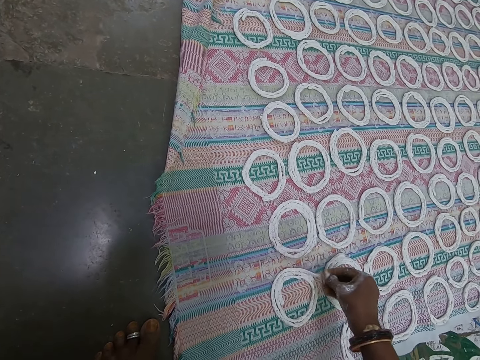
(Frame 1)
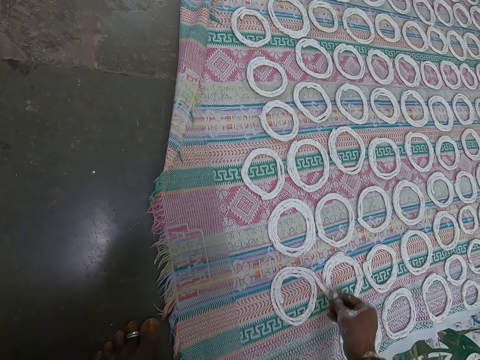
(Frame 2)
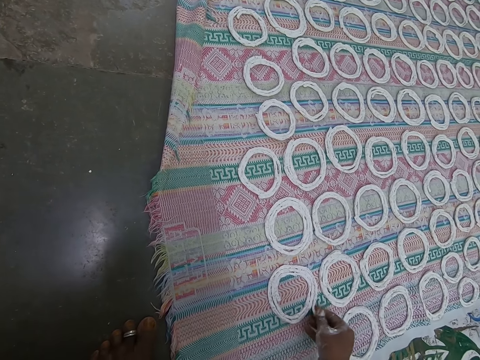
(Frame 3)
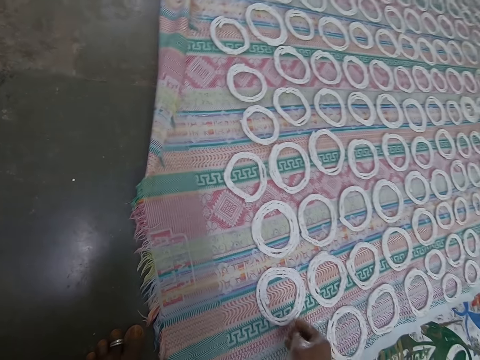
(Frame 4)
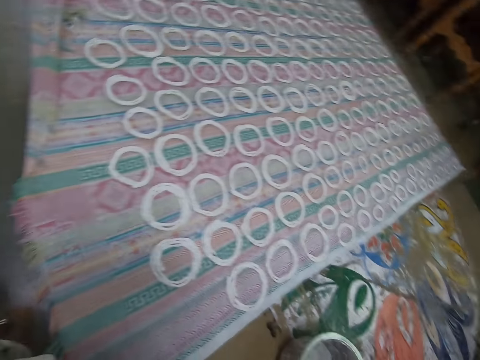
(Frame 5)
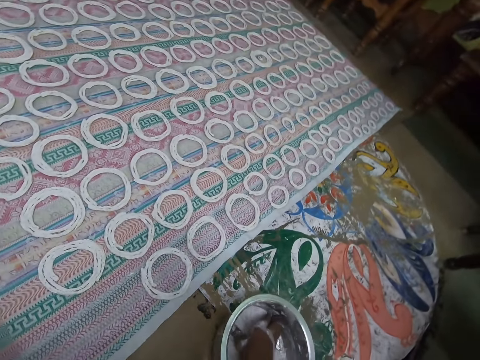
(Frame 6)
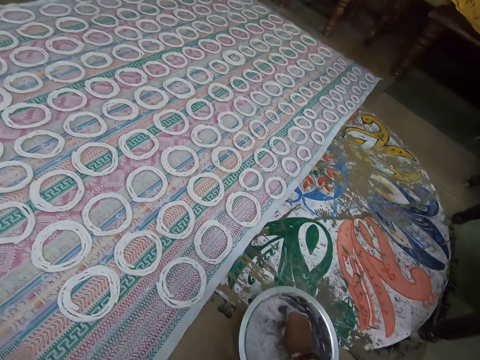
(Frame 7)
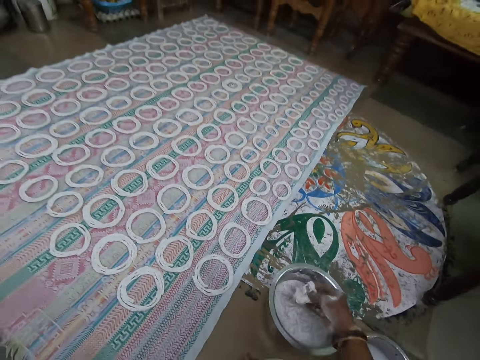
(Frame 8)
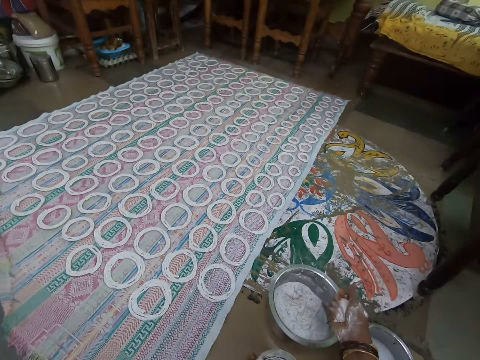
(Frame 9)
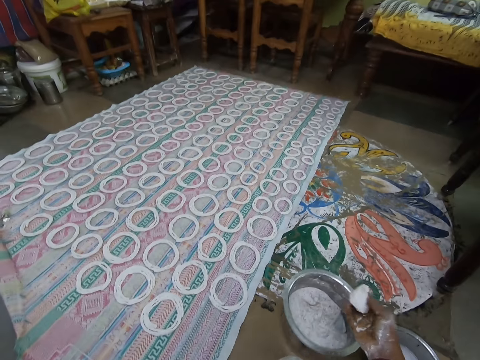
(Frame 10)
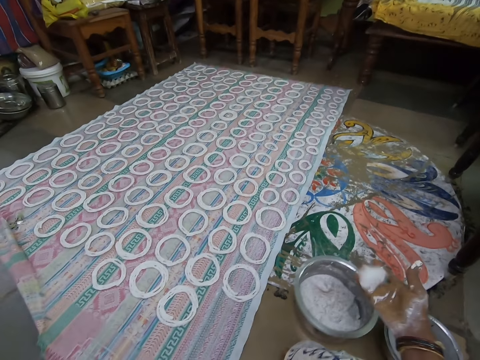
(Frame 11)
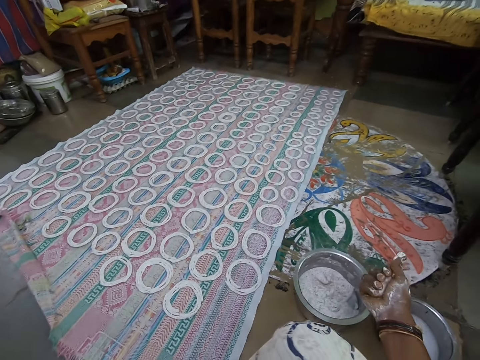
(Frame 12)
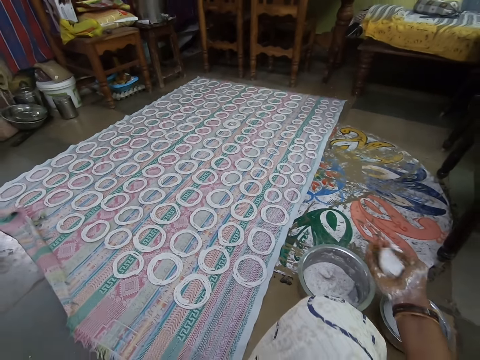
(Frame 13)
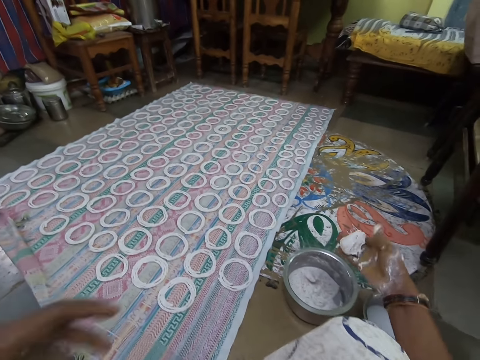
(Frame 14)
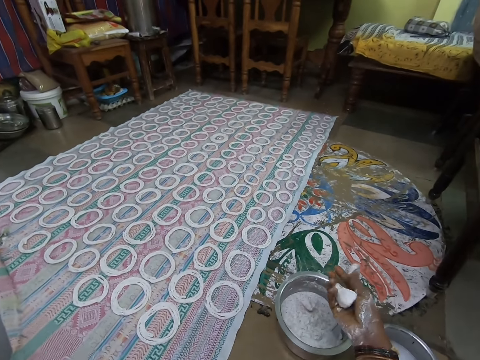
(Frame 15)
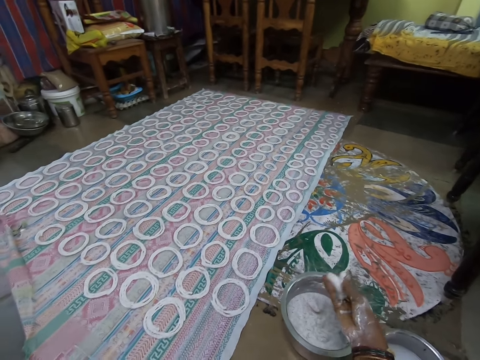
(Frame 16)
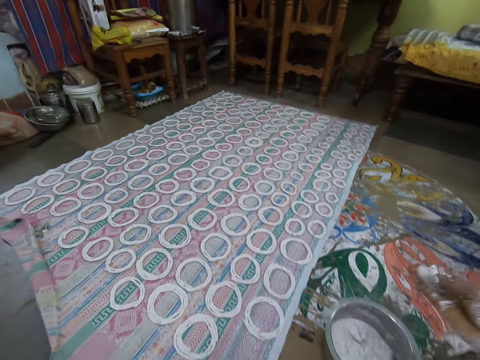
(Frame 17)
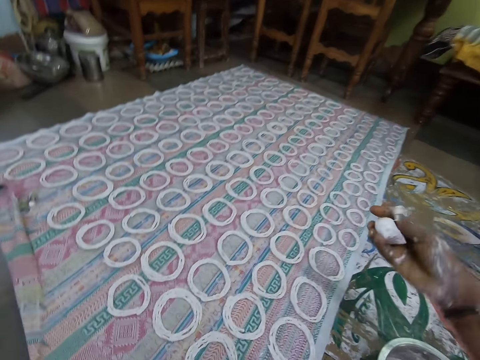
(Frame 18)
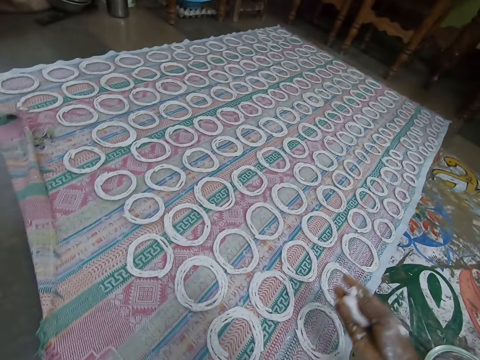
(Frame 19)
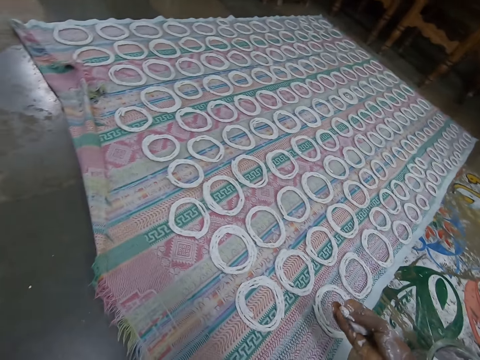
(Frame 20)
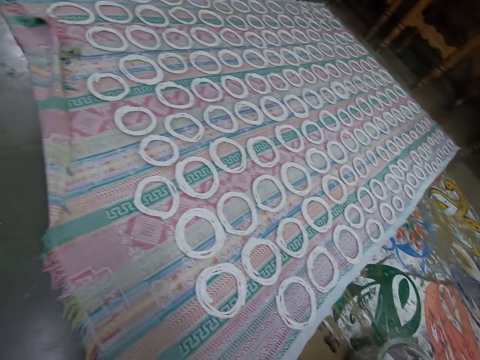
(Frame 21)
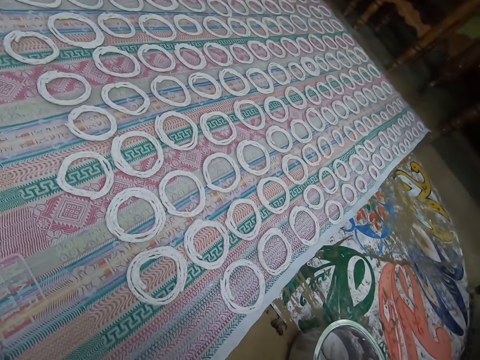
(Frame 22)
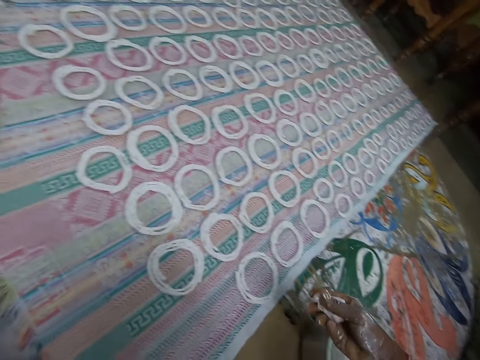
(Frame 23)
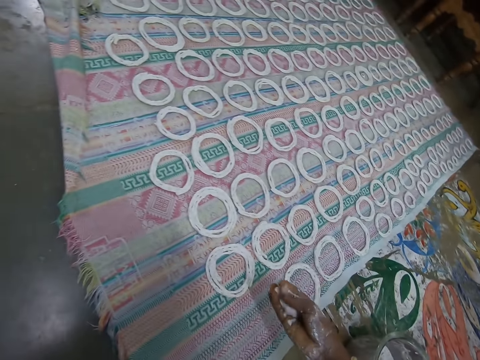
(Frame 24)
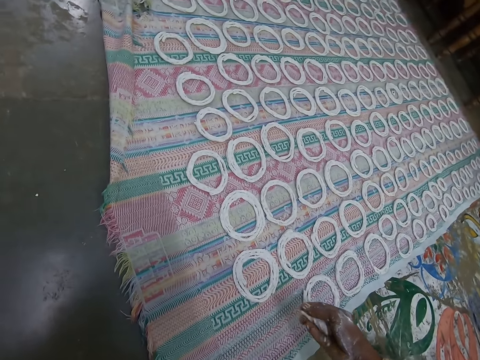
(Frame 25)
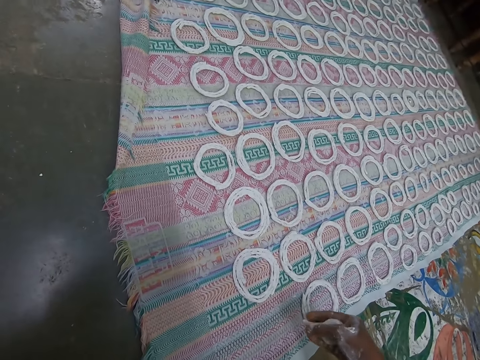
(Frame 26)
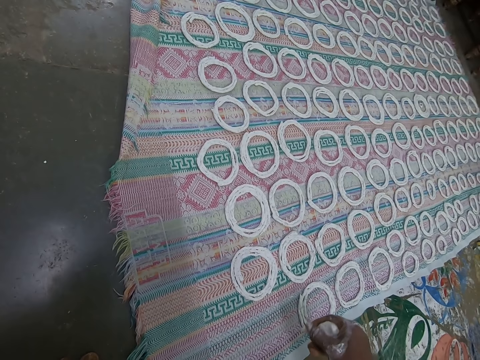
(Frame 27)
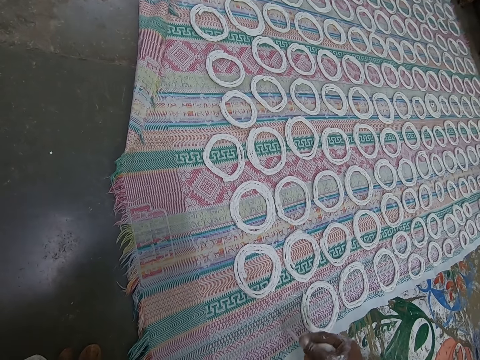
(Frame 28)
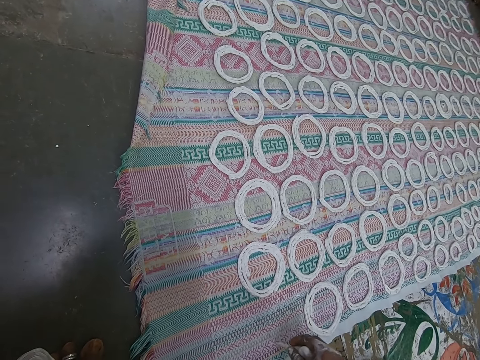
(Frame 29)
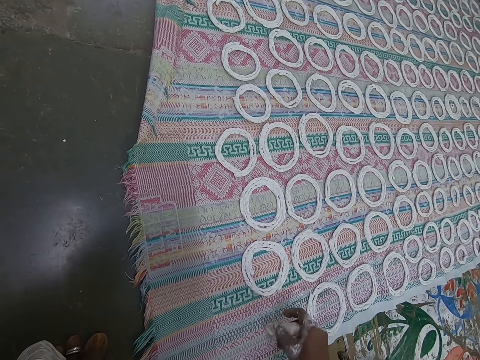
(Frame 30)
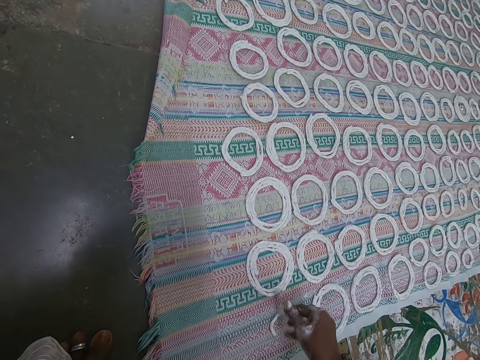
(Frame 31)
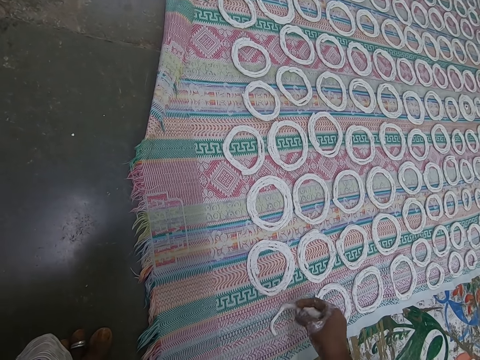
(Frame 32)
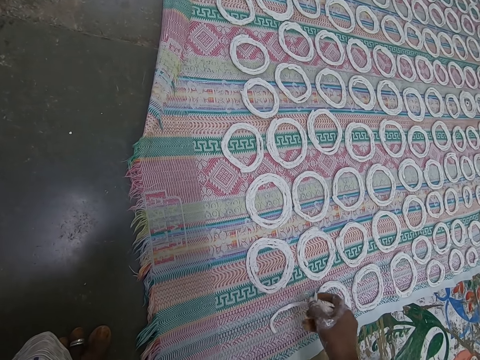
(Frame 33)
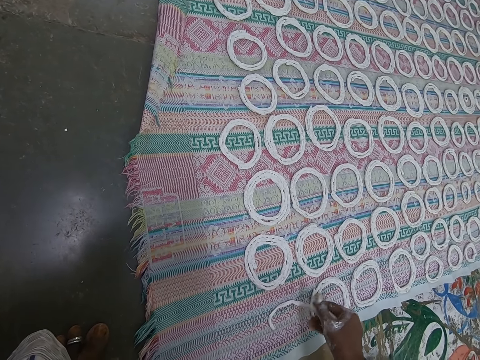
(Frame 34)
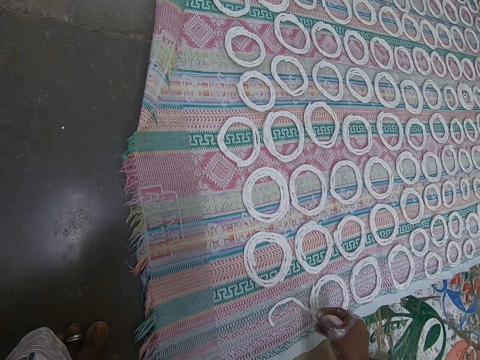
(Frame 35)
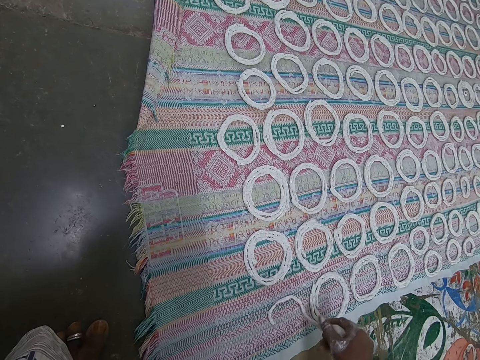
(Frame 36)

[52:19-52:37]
The camera wearer takes some murukku paste or dough from the plate on the floor with his right hand. He folds the murukku paste with his right hand. He rolls the dough in the hand. He takes the murukku paste from the plate on the floor with his right hand. He rolls the murukku paste with his right hand. He shapes the murukku paste on the fabric on the floor with his right hand.

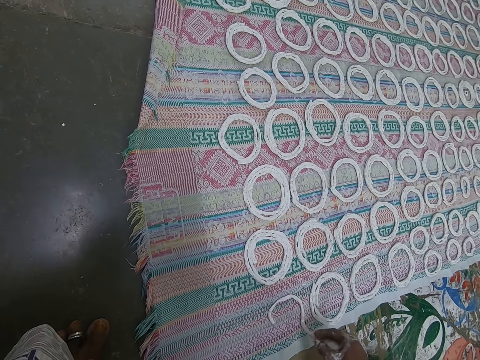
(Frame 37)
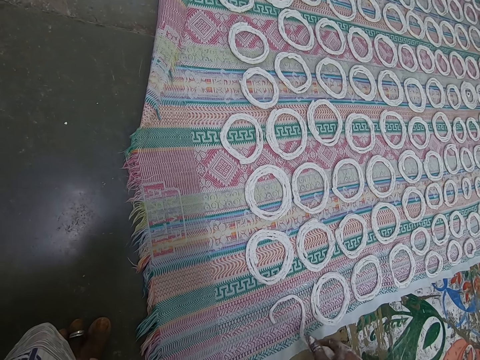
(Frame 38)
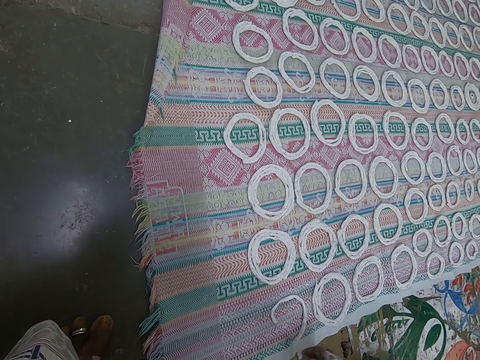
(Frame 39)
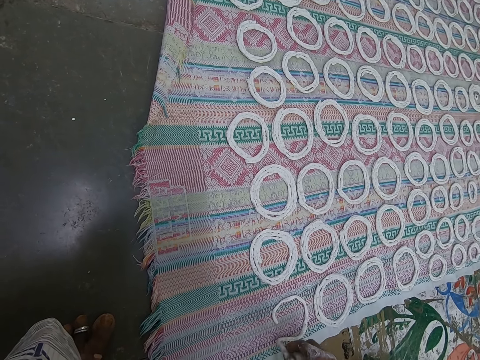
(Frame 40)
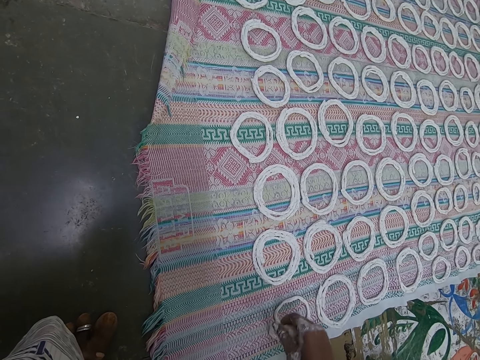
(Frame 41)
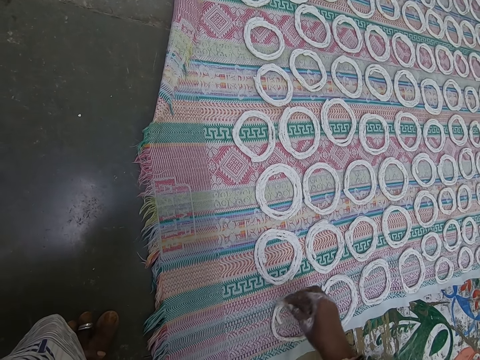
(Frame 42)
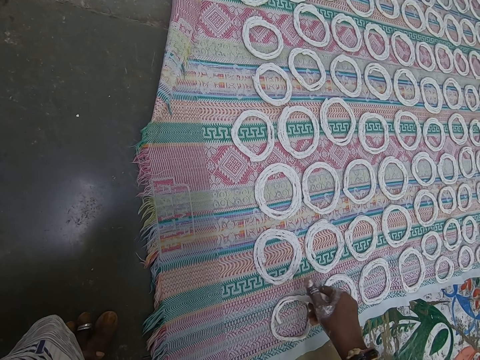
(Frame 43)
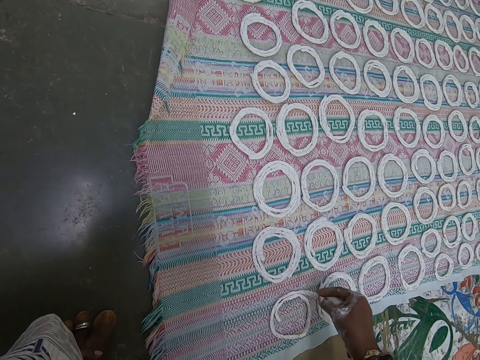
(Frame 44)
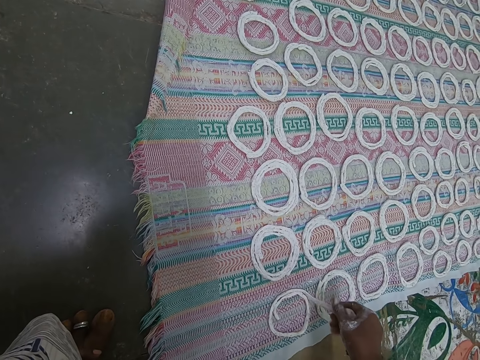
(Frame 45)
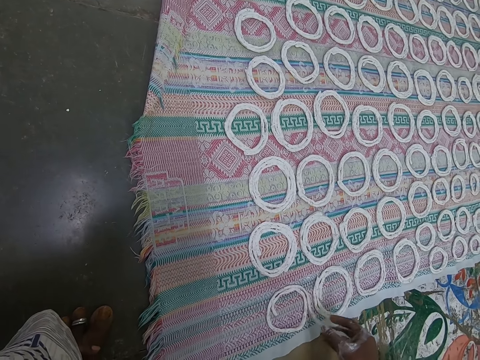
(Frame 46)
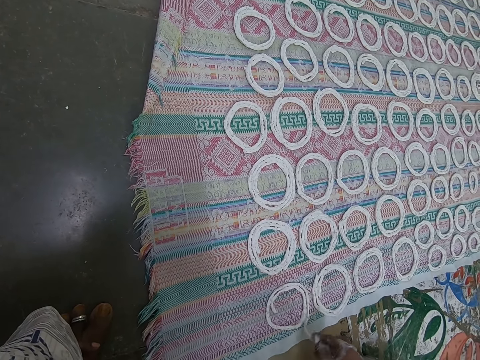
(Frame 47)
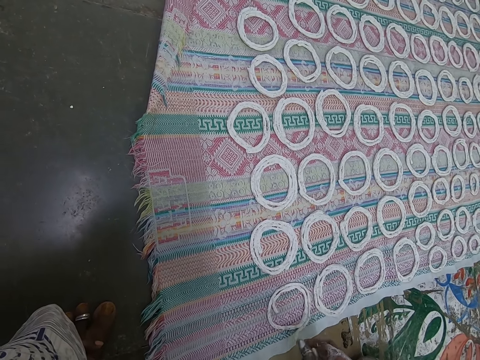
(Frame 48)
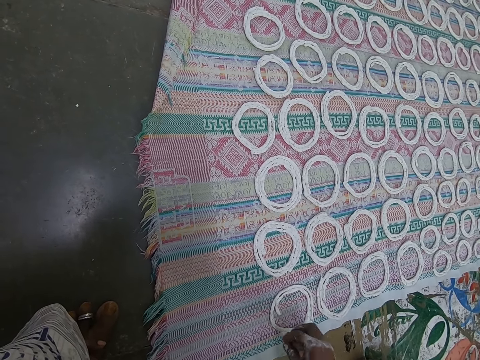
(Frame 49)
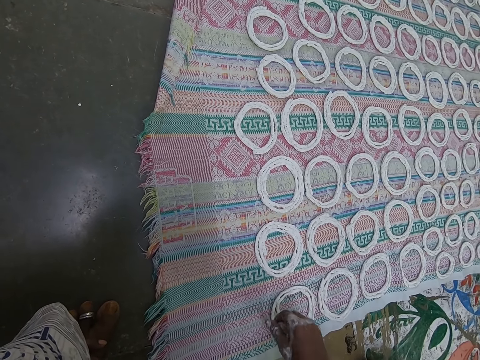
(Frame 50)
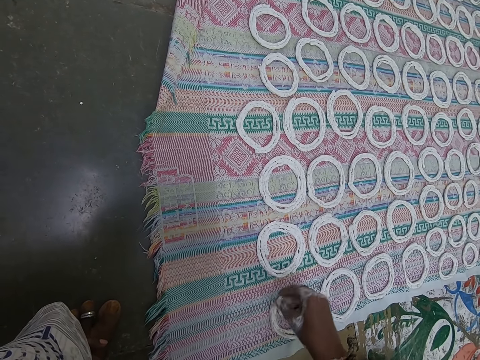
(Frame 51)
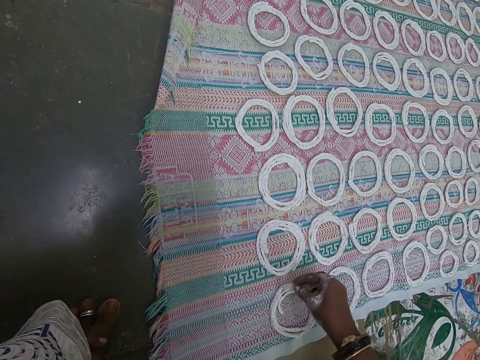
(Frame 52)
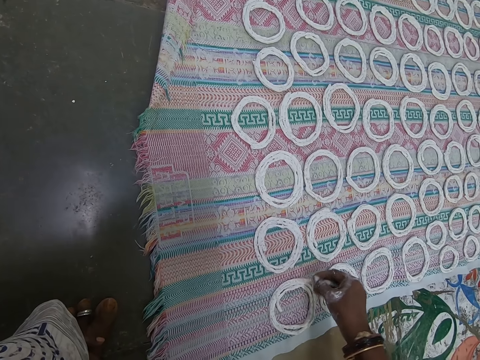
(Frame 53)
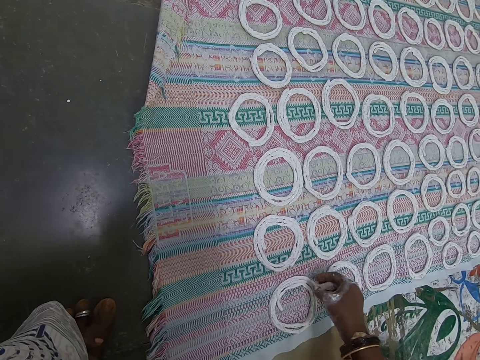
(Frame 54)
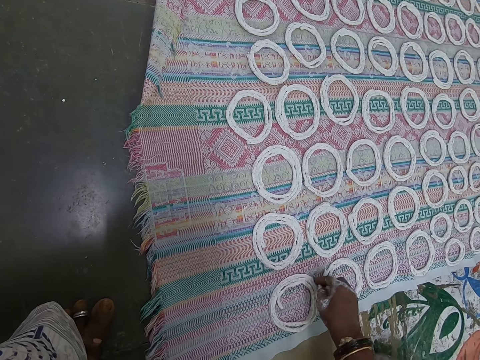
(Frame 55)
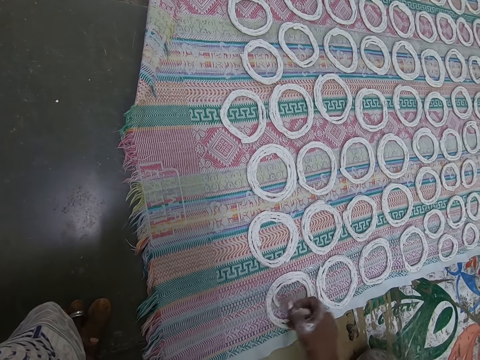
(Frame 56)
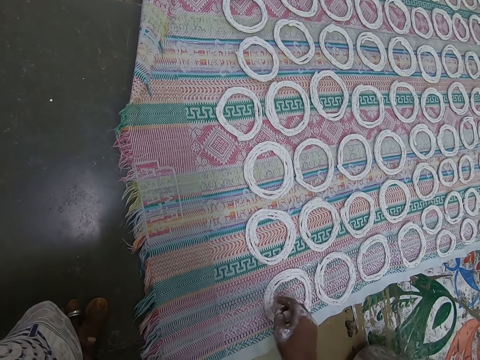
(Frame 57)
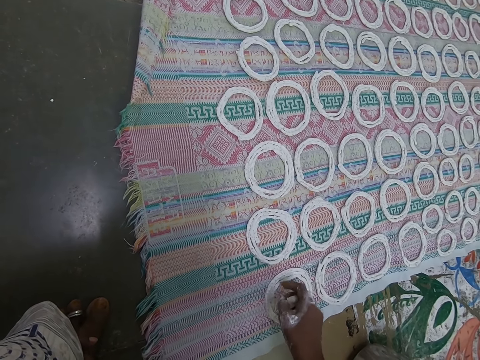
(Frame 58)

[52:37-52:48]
The camera wearer adjusts the murukku paste on the fabric with his right hand.
